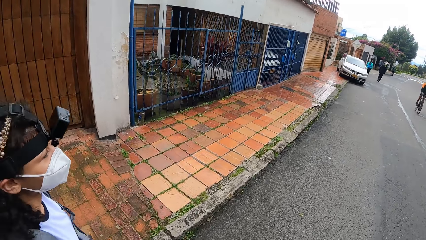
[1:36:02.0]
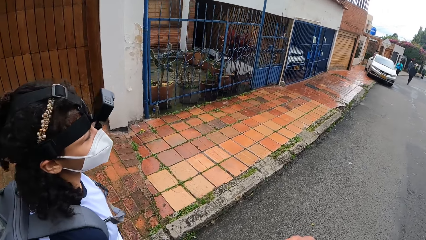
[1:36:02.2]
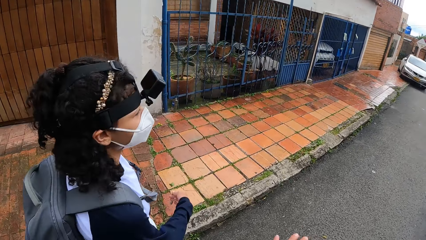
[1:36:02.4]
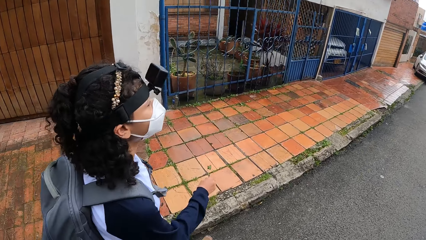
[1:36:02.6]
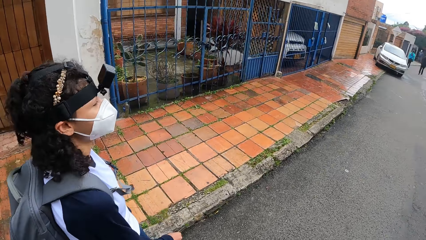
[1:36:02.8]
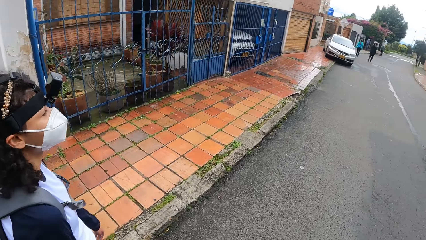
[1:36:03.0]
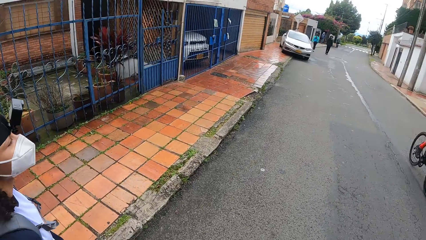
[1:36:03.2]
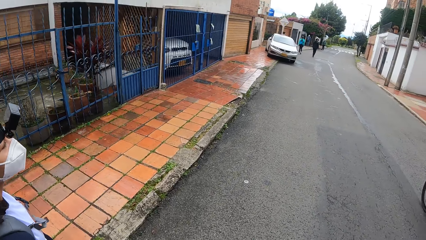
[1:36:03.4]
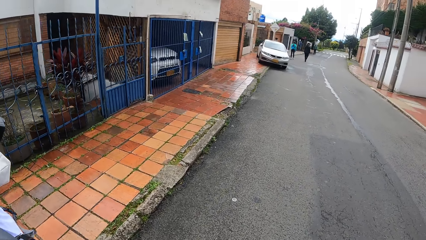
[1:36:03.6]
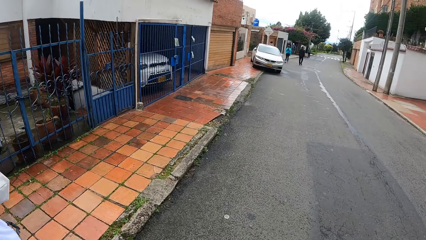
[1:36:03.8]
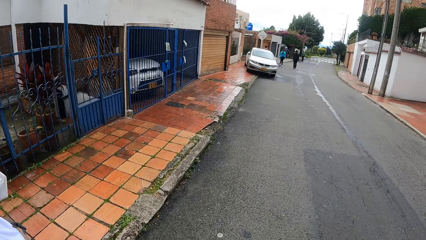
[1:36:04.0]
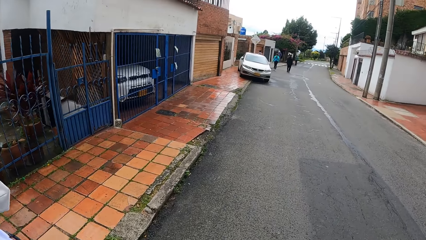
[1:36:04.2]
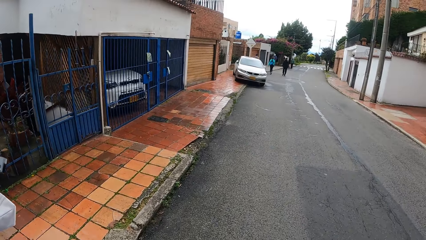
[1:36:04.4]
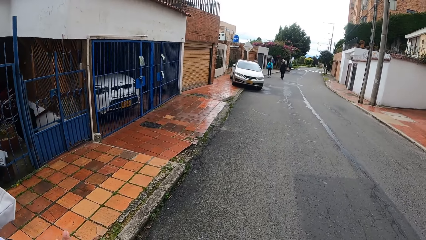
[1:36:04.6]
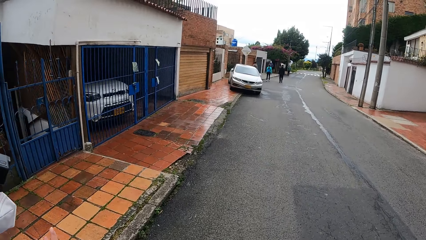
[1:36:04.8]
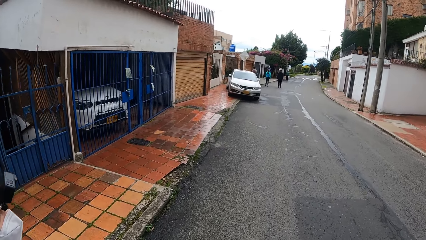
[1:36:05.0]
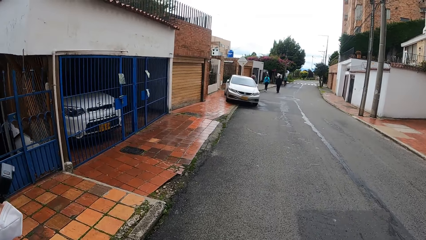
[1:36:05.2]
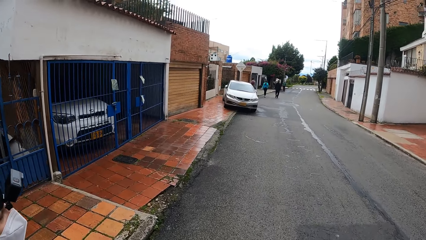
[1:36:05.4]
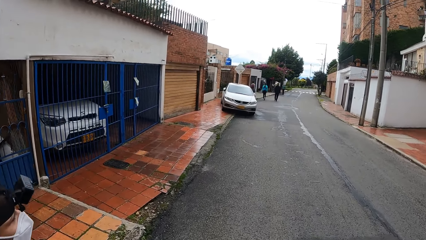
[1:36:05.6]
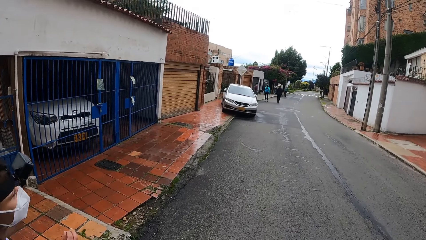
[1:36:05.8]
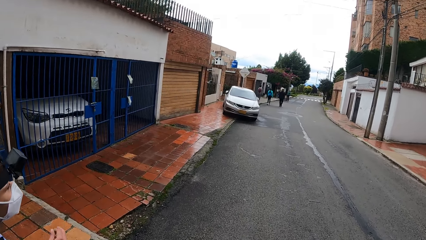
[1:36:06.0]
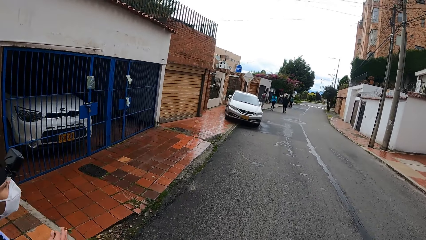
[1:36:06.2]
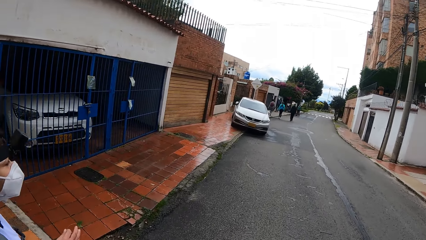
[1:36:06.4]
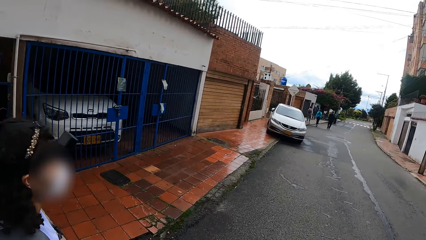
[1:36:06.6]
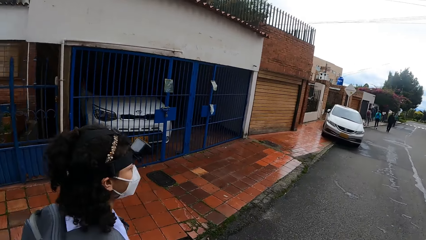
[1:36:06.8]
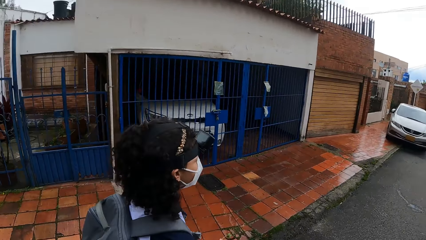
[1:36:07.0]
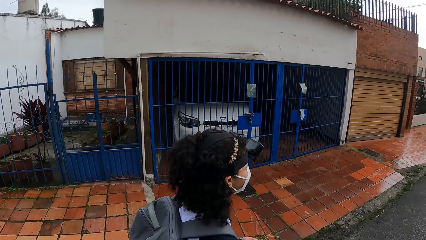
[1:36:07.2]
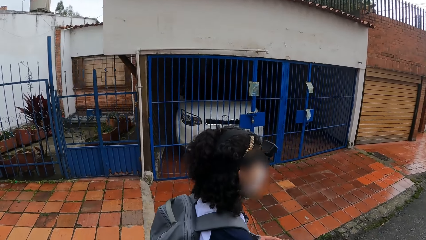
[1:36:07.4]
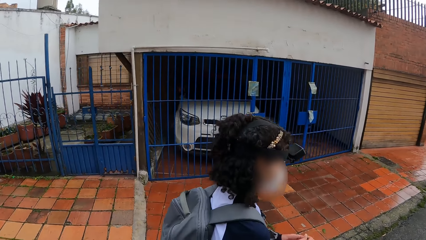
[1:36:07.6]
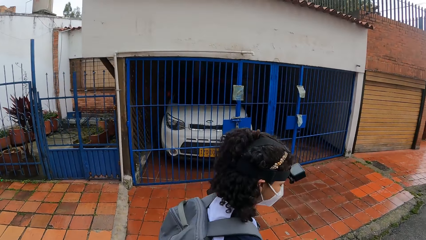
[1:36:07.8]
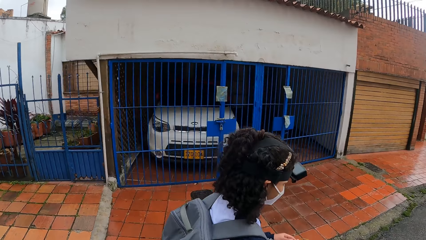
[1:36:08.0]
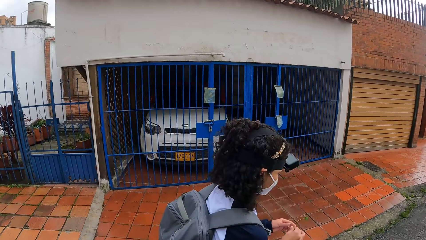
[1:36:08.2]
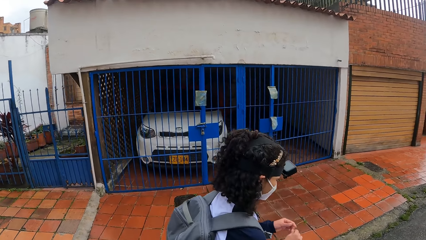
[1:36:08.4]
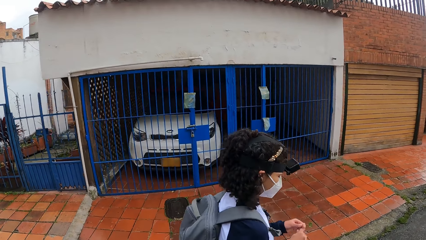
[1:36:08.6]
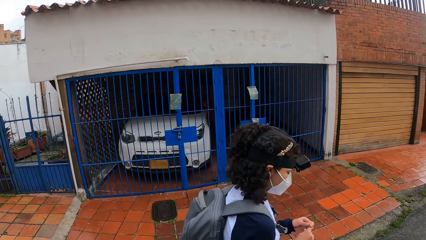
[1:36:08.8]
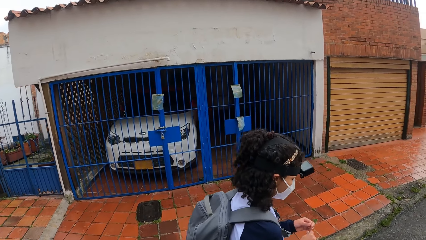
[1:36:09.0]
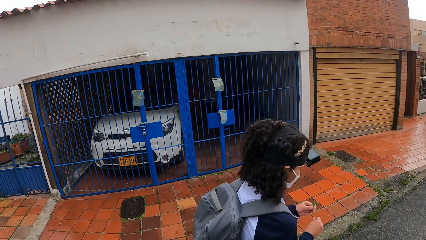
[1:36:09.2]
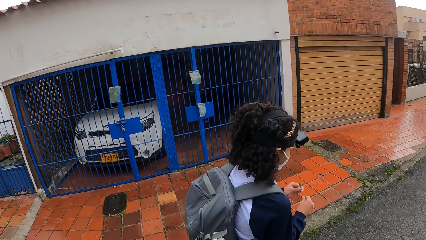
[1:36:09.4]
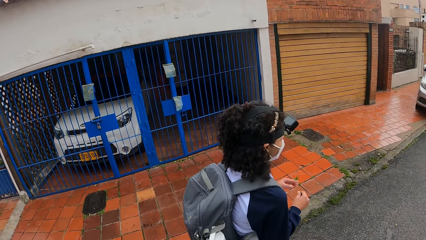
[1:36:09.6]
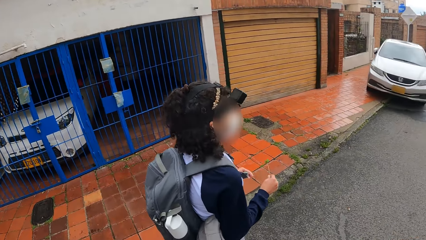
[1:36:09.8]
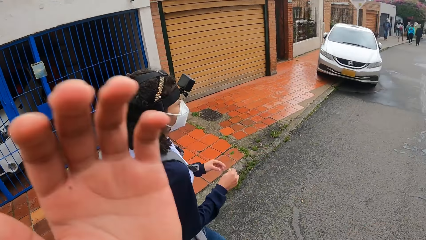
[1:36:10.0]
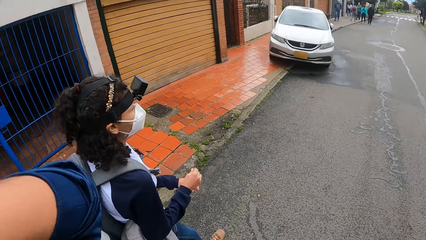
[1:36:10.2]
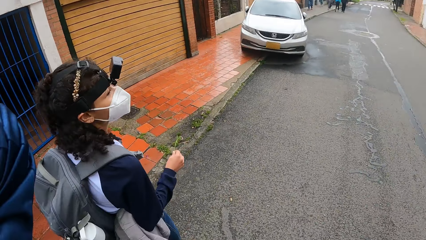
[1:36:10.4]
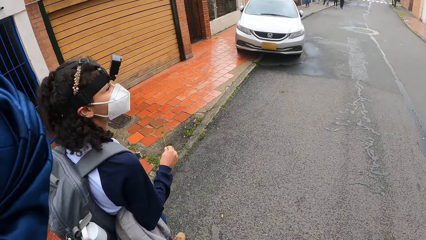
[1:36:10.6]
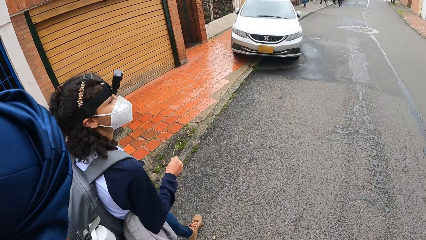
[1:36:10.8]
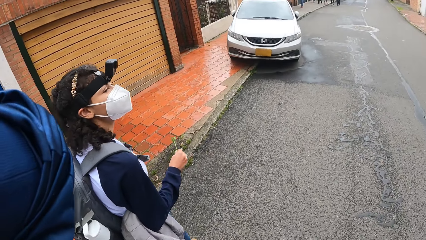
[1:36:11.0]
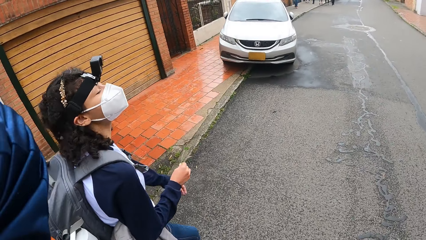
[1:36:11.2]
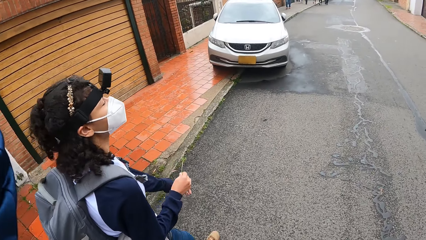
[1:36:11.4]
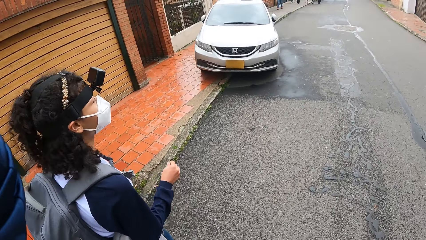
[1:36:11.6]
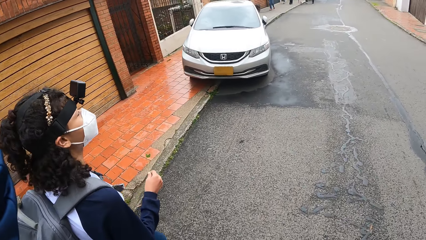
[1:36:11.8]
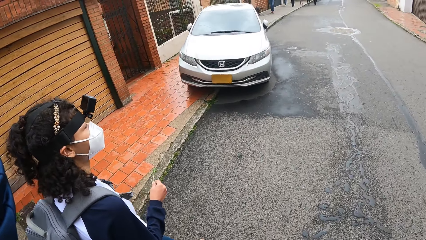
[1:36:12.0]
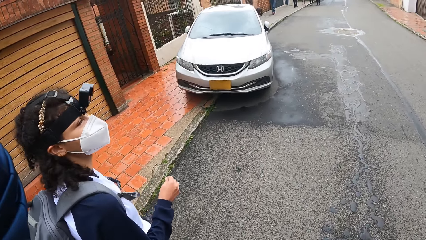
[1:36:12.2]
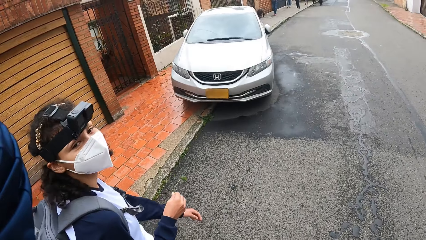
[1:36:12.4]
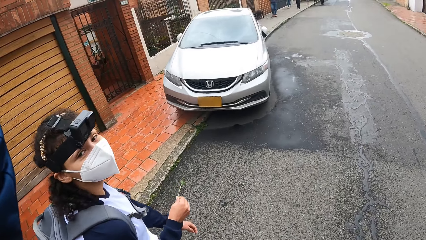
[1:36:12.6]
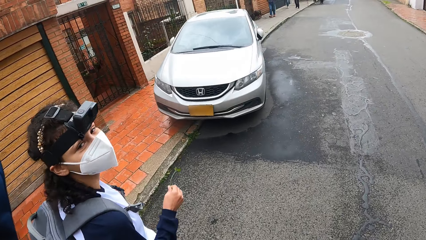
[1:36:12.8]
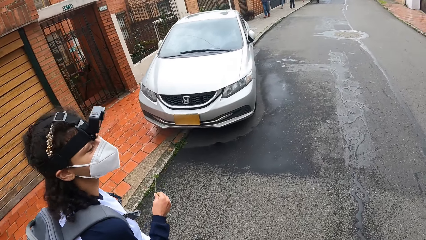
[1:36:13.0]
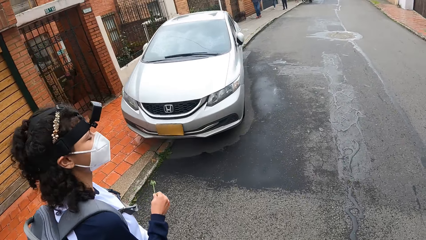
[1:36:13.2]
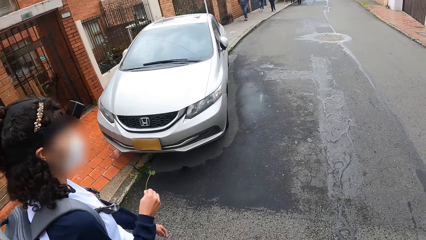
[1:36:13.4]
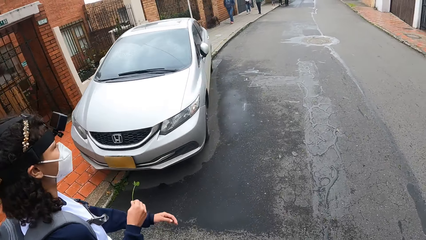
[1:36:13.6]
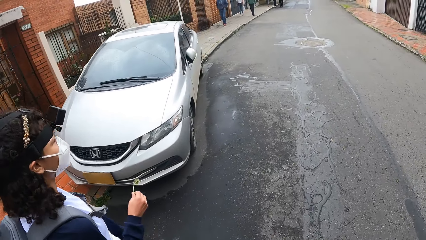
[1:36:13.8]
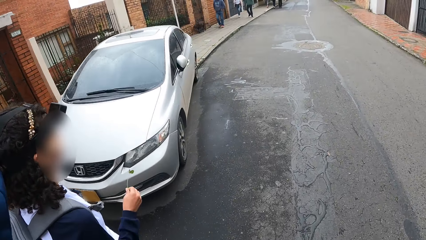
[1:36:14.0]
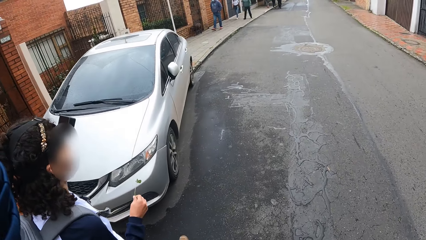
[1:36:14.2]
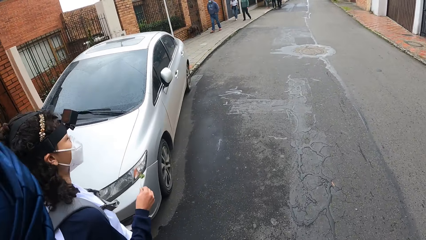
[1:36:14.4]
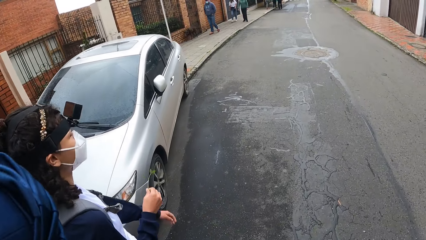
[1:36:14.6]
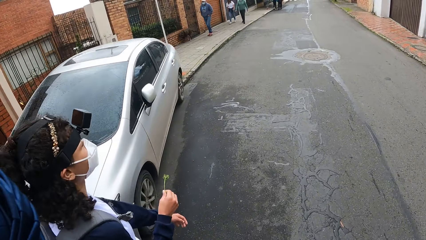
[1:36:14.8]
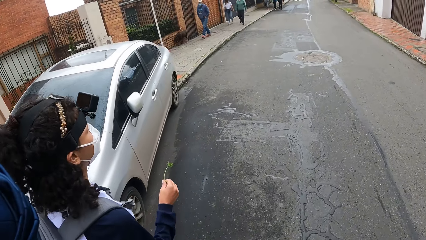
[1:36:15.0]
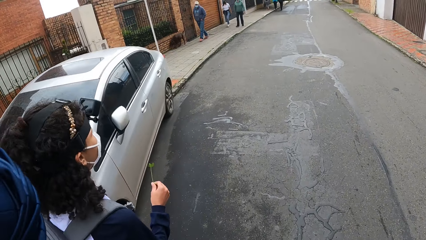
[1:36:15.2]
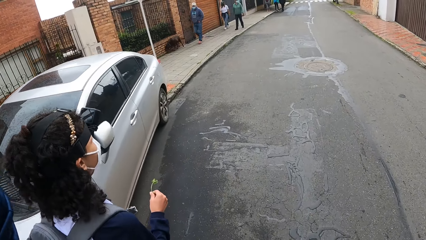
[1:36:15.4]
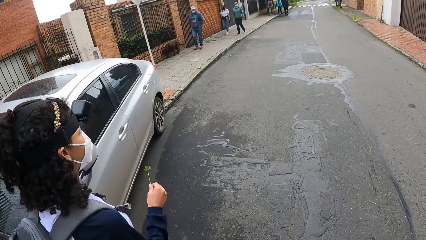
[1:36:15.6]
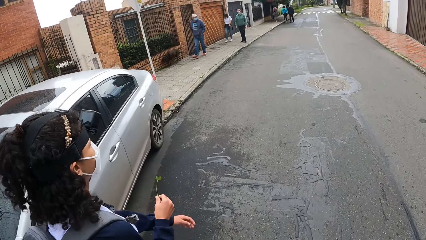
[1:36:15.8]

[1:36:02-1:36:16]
The woman holds the flower in her right hand with her left hand. The camera wearer adjusts a camera on her head with her left hand.

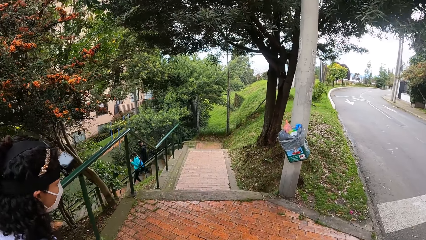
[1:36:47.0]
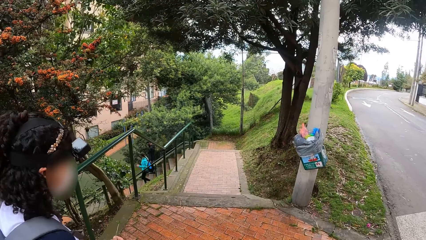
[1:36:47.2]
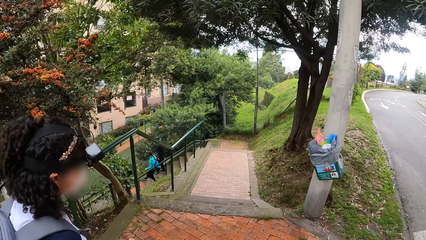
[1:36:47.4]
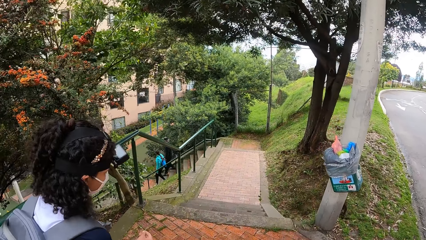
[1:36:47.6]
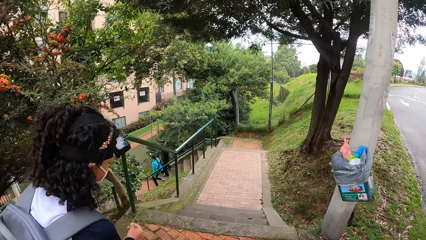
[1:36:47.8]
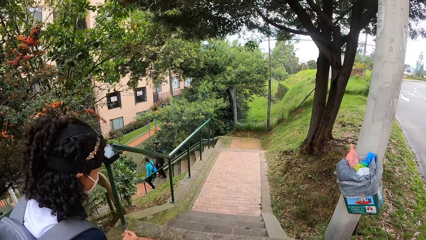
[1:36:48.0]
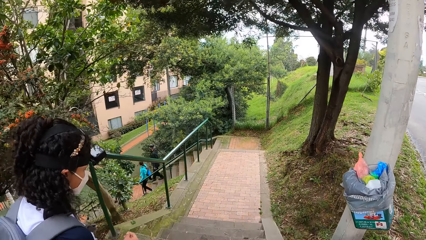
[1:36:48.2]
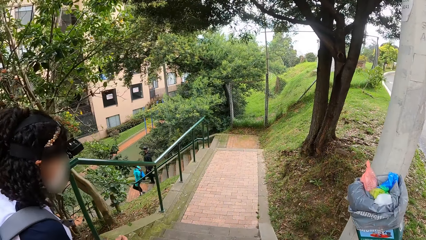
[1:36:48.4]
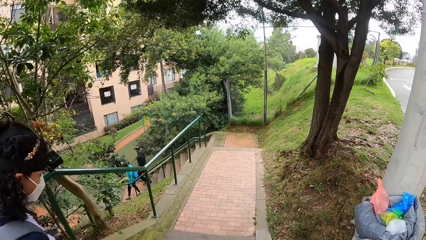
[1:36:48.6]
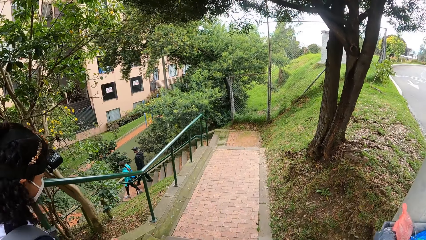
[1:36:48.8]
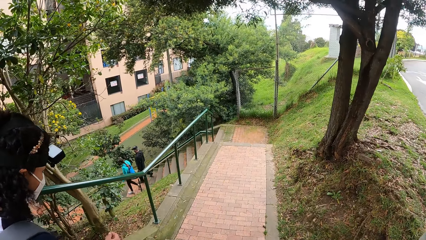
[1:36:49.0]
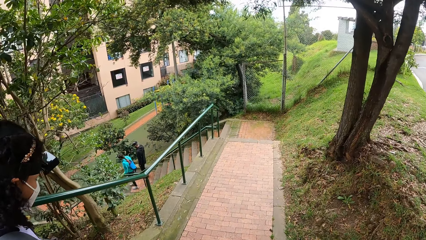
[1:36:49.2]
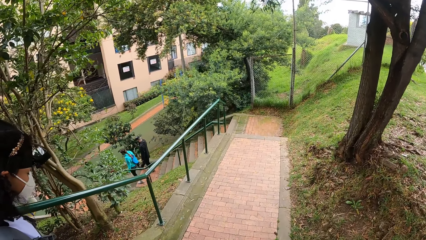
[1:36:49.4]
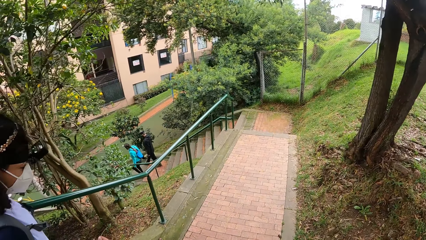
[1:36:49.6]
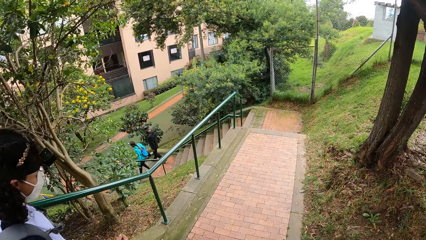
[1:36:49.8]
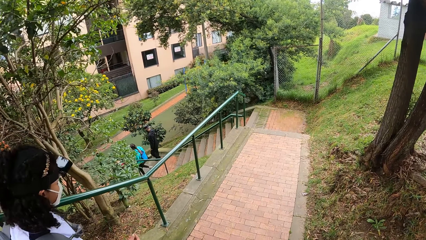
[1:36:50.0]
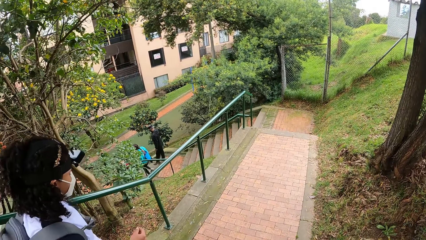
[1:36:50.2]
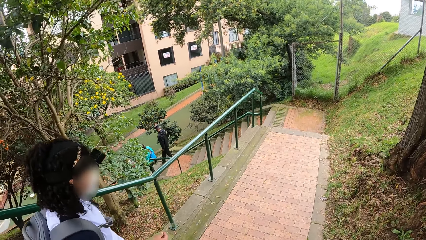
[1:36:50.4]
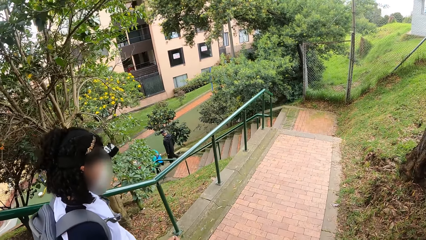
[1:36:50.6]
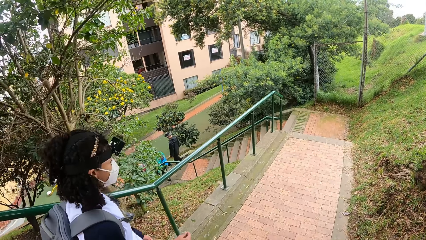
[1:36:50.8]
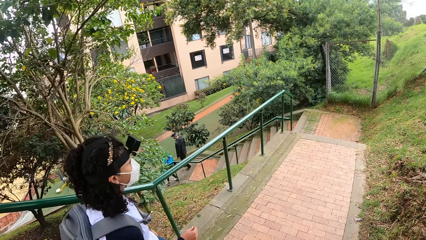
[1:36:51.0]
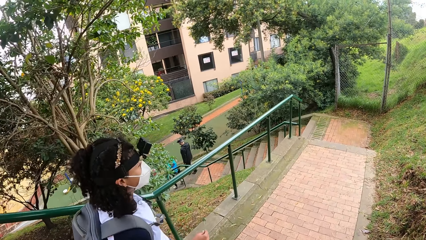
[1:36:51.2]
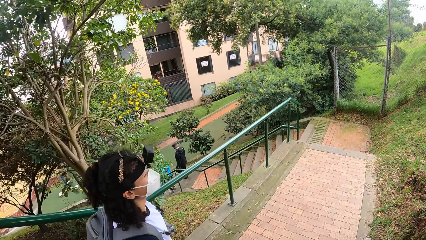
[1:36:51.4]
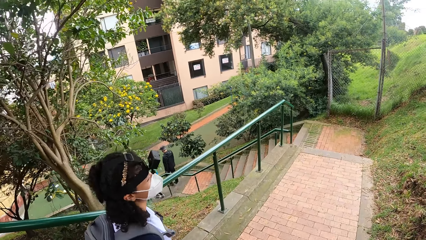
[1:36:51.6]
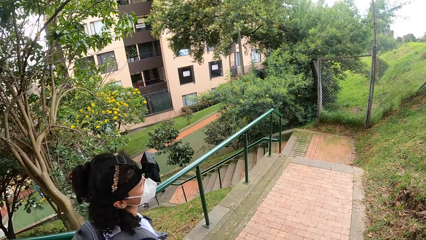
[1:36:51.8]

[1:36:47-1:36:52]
The camera wearer walks down a flight of stairs on the road with the woman. The woman walks down the stairs. The camera wearer walks towards the stairs.
